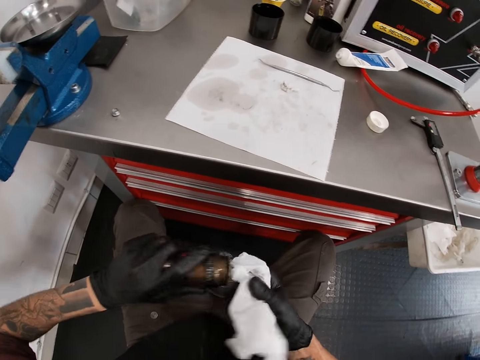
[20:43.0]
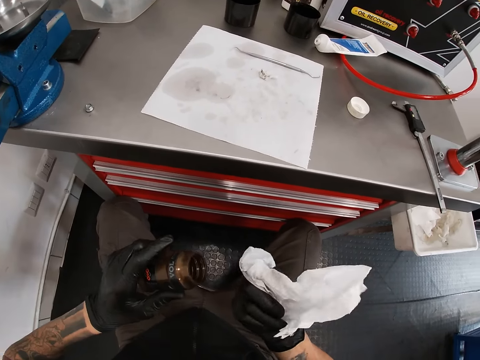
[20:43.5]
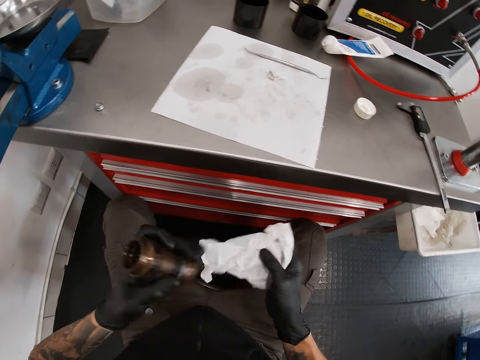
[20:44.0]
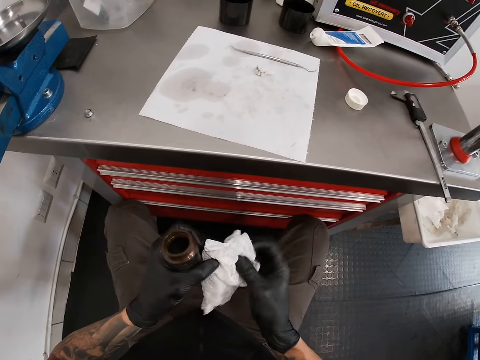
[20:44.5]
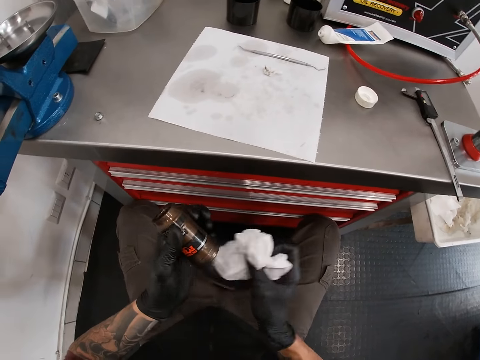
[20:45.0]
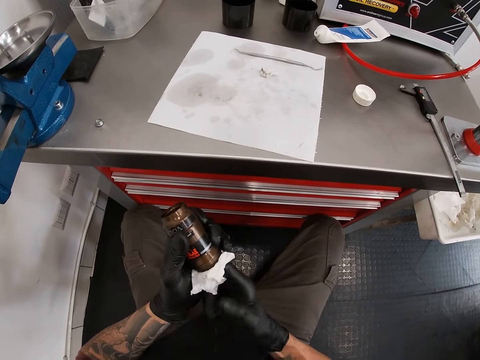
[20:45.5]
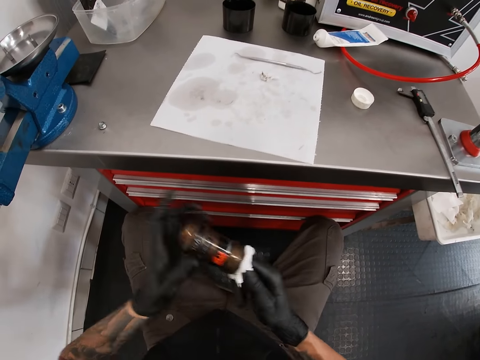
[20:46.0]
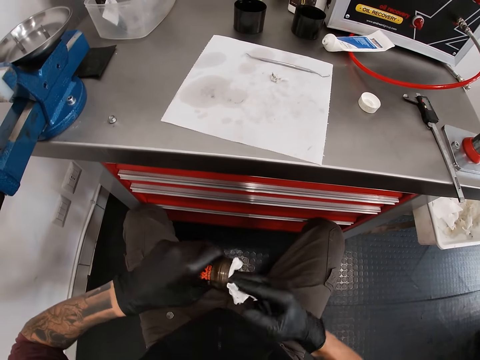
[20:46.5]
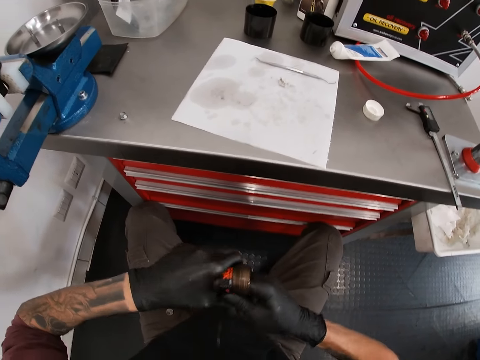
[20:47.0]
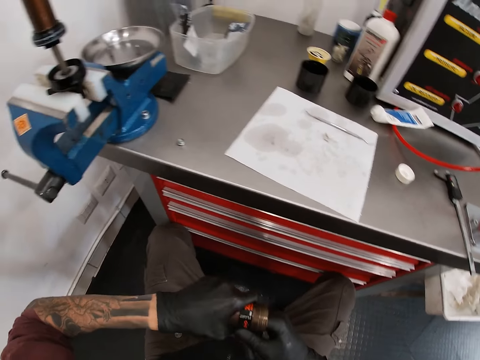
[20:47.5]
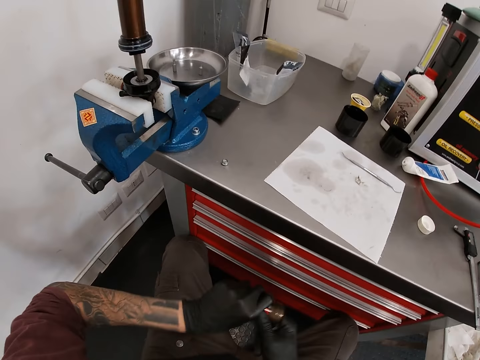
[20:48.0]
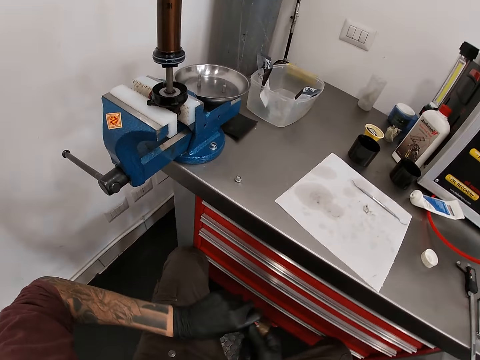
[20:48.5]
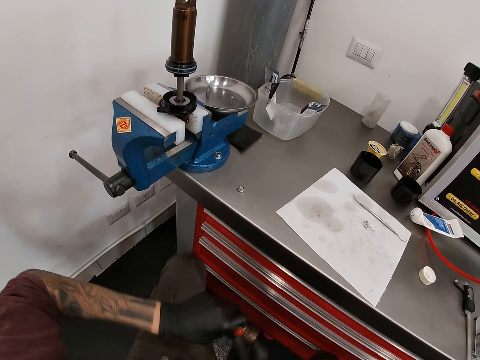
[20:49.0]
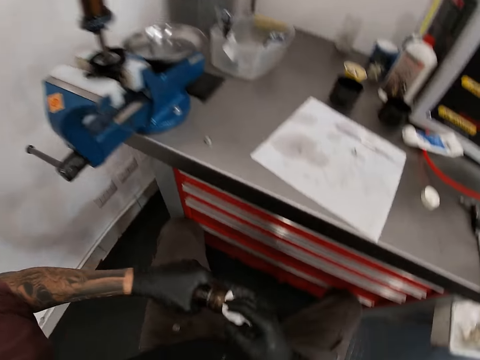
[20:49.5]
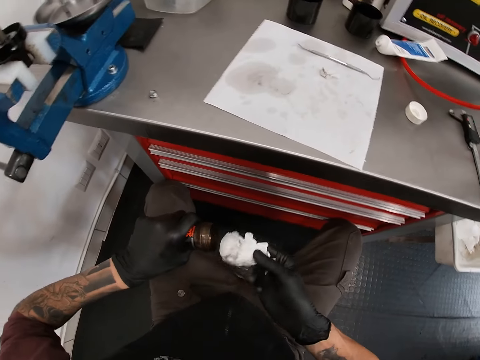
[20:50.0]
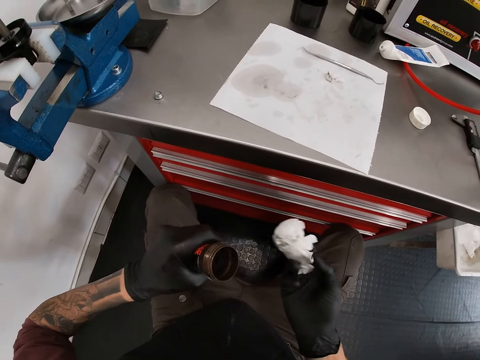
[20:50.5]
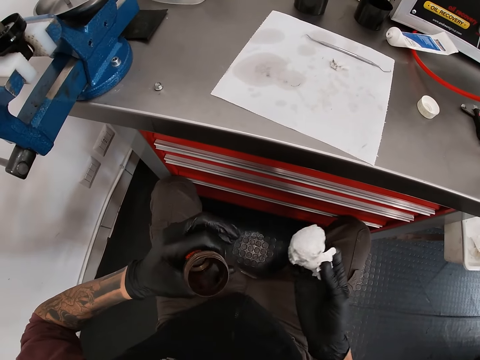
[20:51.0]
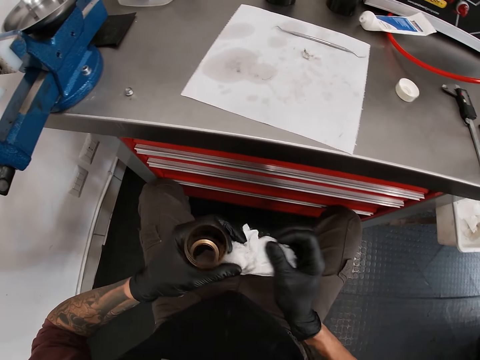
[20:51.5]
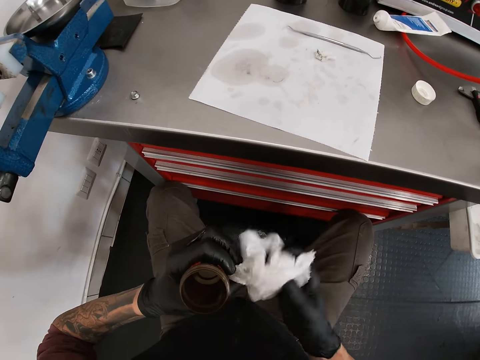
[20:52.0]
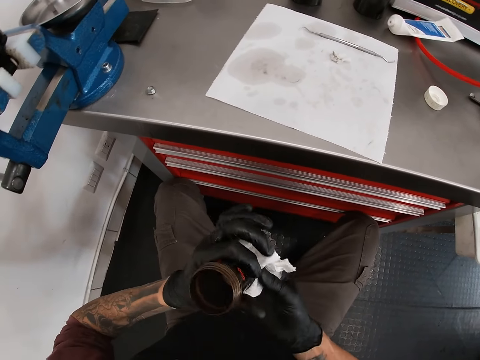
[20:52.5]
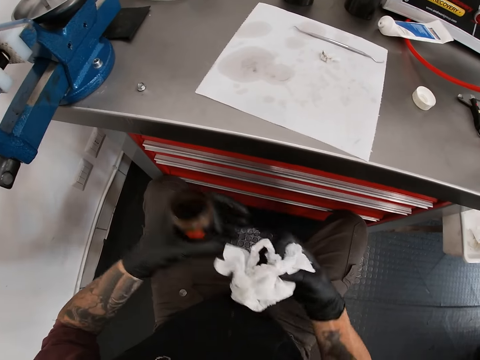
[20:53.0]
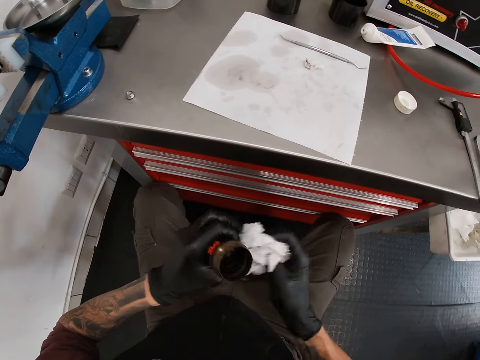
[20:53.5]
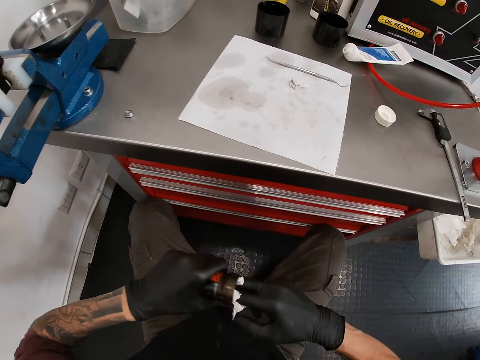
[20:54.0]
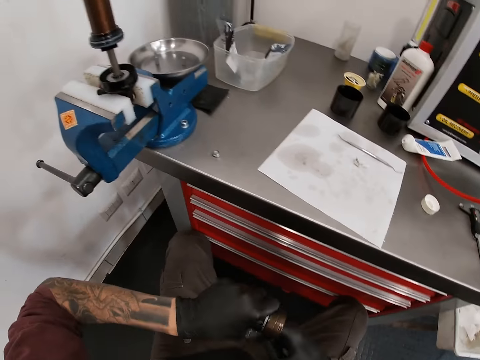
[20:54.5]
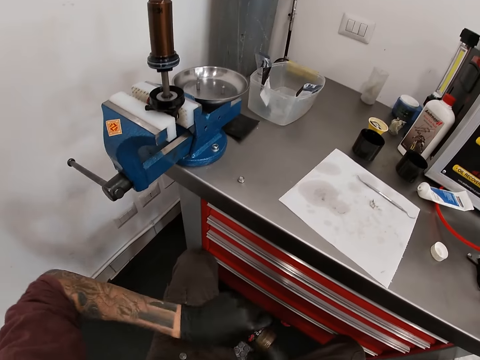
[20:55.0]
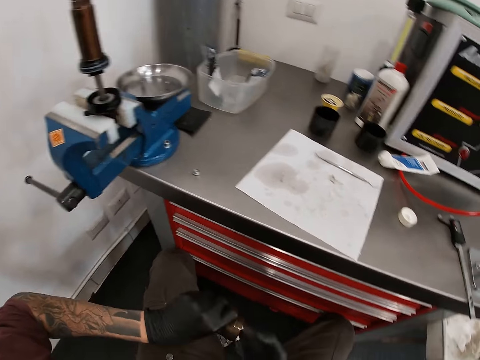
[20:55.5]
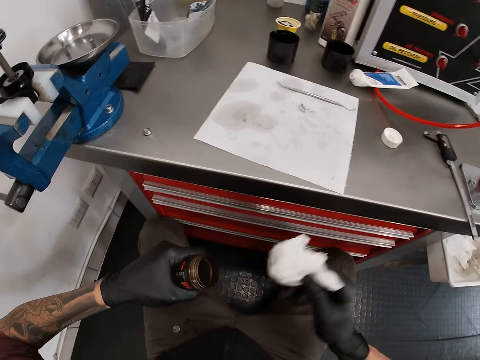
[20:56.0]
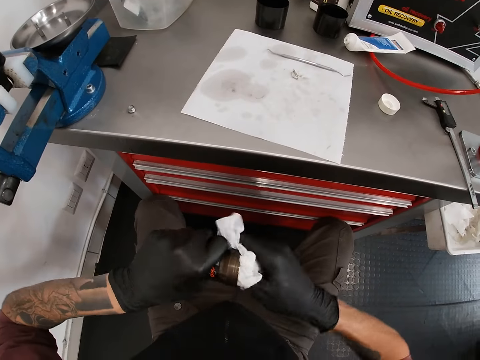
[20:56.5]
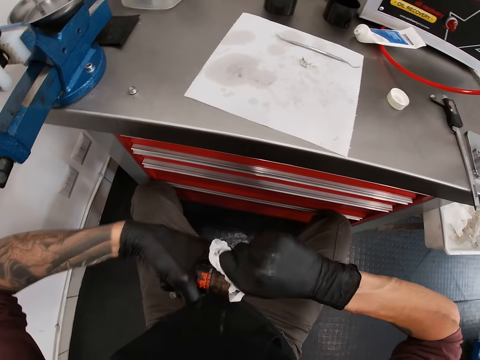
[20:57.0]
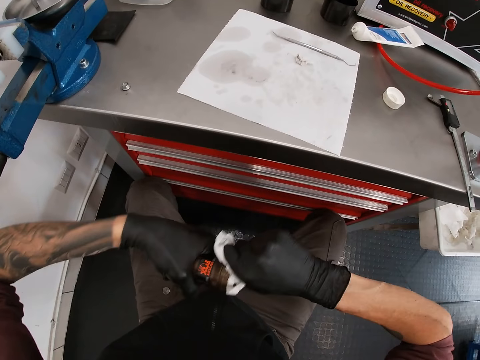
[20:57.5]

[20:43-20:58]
The camera wearer adjusts the wipe paper. They insert the wipe paper in the metal tube. They wipe the metal tube. They remove the wipe paper from the metal tube. They adjust the wipe paper. They insert the wipe paper in the metal tube. They wipe the metal tube.

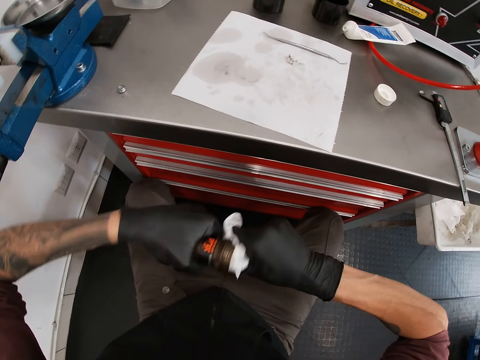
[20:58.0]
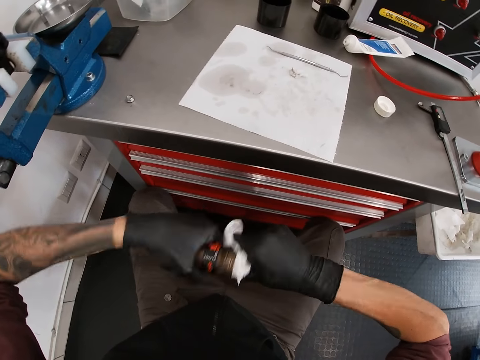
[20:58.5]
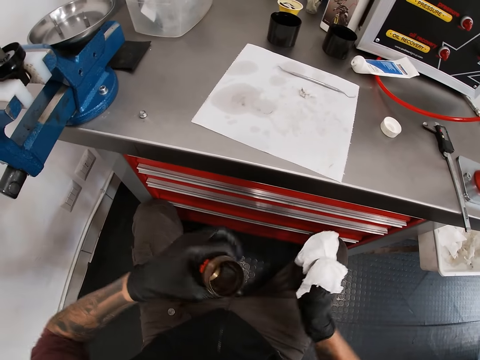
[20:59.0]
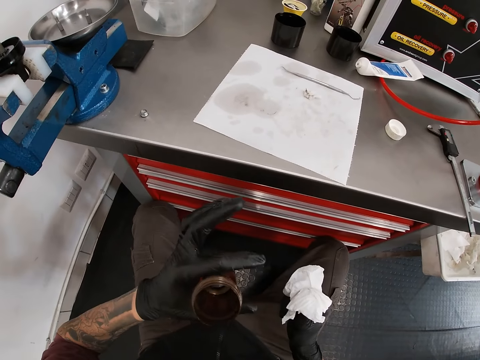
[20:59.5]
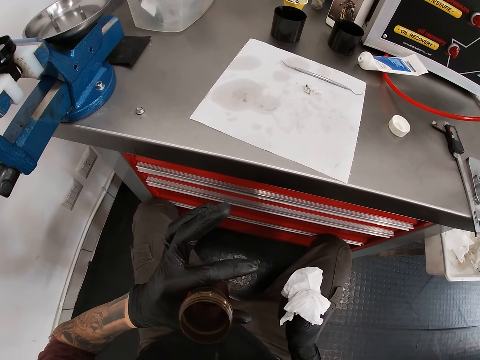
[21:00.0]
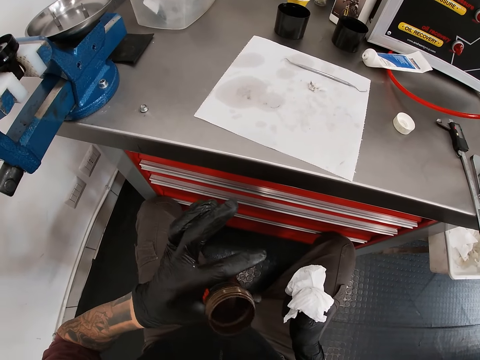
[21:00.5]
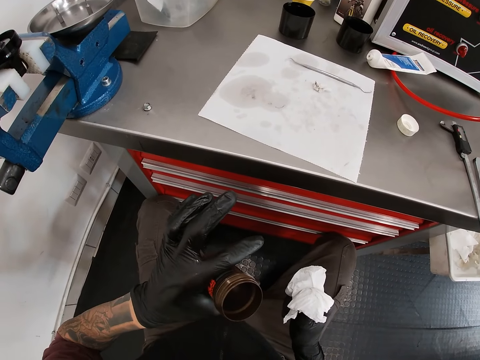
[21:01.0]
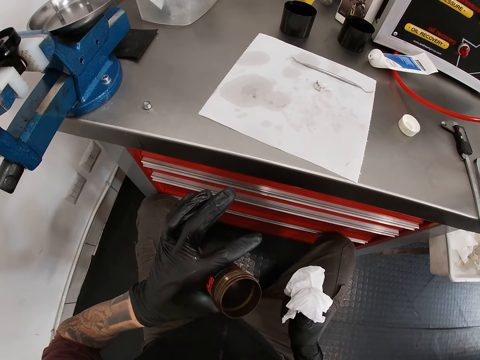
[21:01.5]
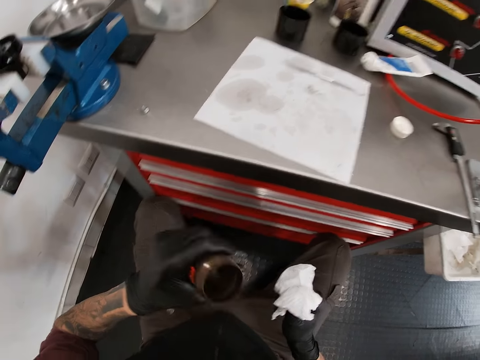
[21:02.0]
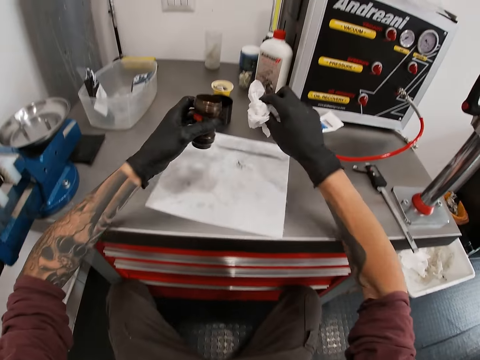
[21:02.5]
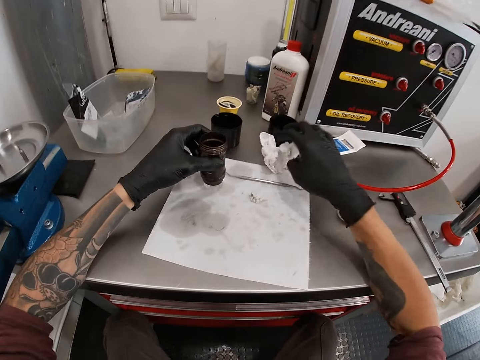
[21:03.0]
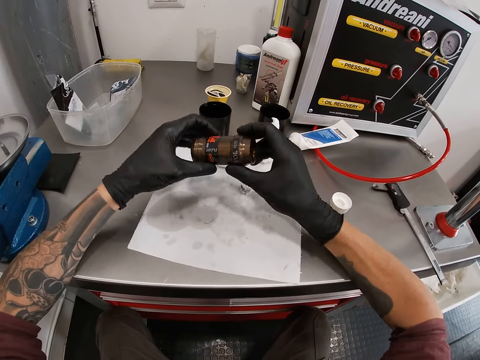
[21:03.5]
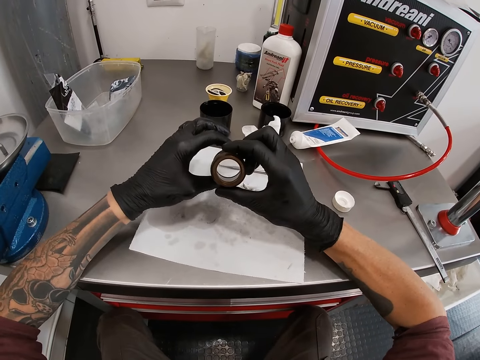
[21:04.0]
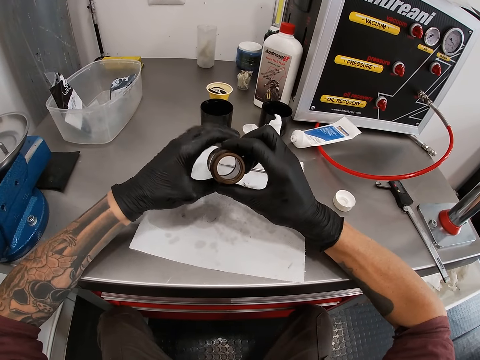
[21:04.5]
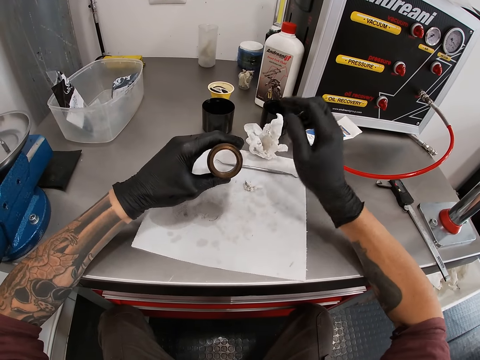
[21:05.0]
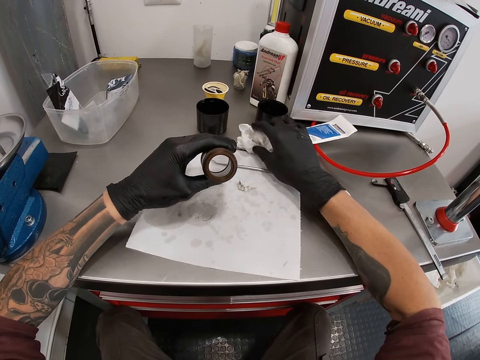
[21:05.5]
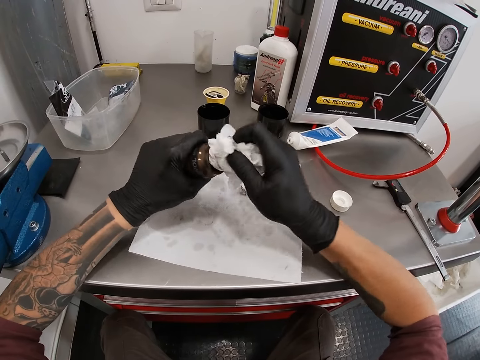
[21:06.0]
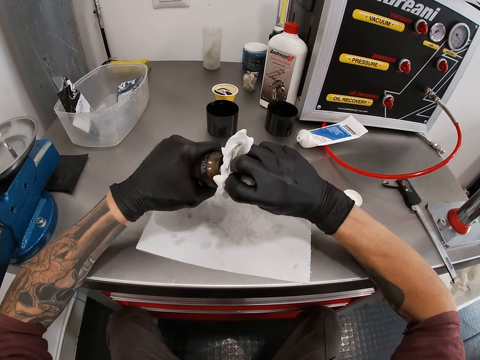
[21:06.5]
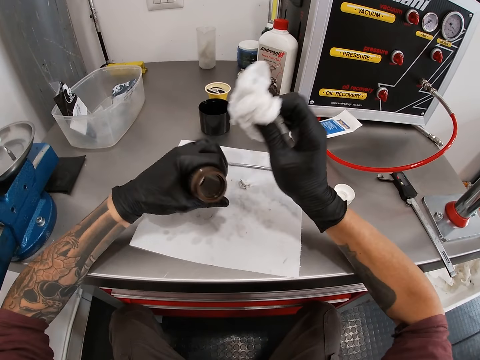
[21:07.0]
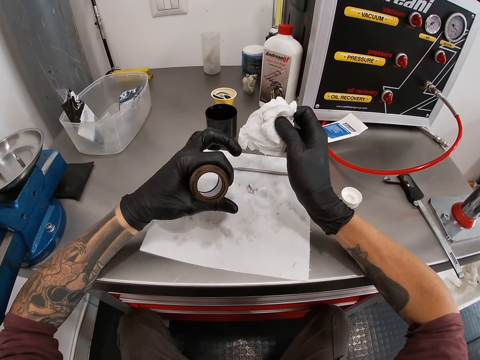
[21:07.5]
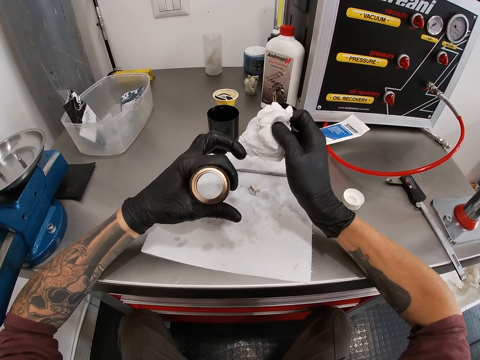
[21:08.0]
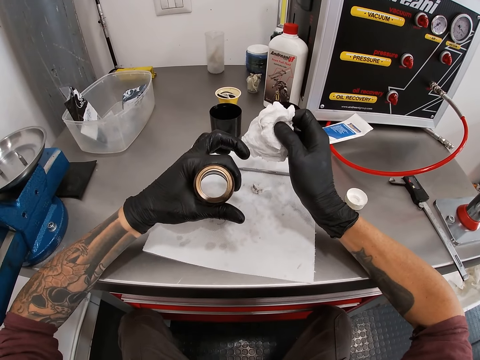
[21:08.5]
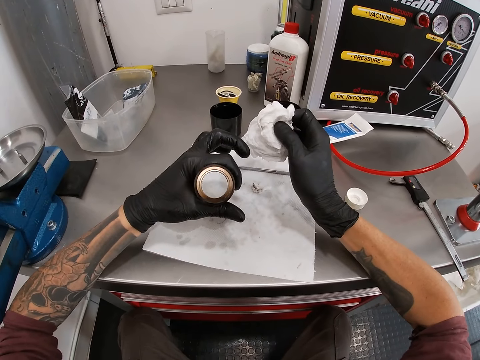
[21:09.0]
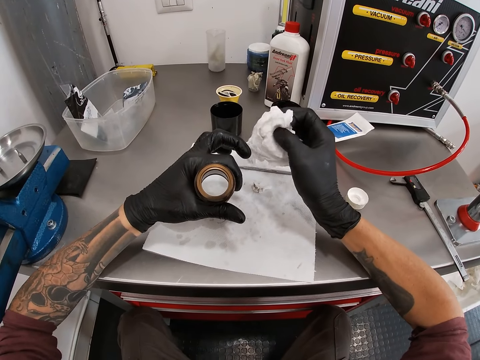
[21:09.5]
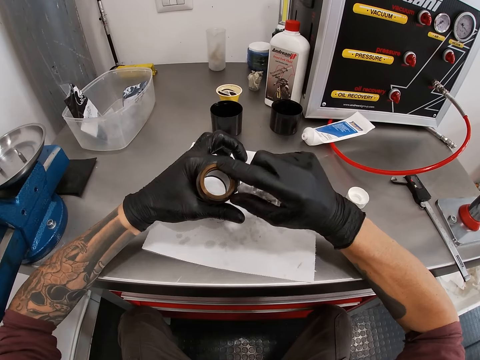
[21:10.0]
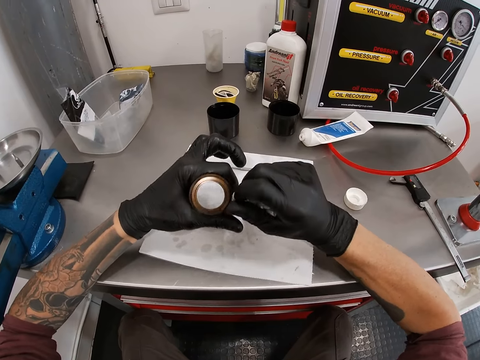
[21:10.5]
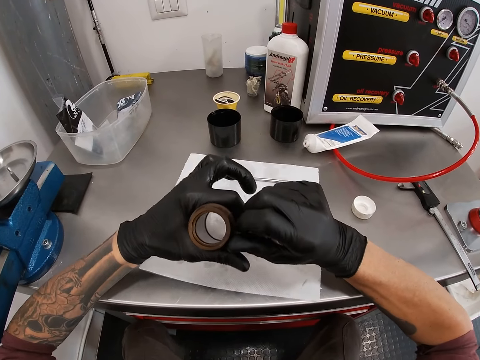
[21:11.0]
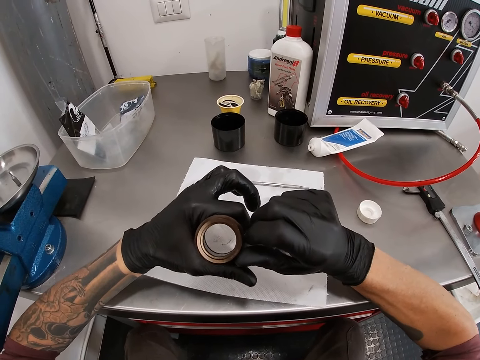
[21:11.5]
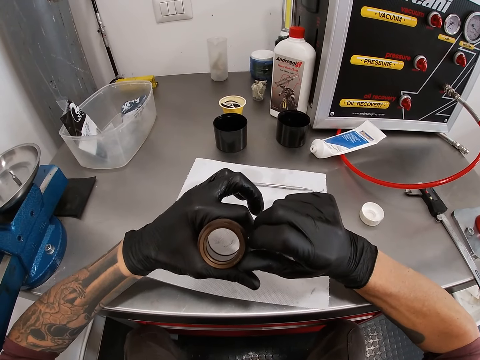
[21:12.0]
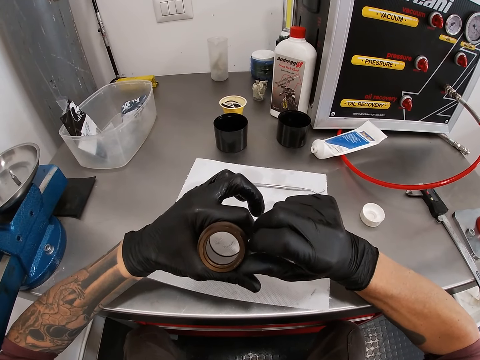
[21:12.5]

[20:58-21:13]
The camera wearer views the metal tube or air can. He drops the tissue paper or wipe paper in his right hand on the worktable. He holds the air can with both hands. He inspects the metal tube. He picks the tissue paper in his right hand on the worktable. He wipes the air can with the tissue paper in his right hand. He views the metal tube. He wipes the metal tube with a finger. He touches the air can with his right forefinger. He examines the air can in his left hand.
